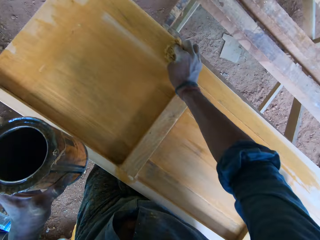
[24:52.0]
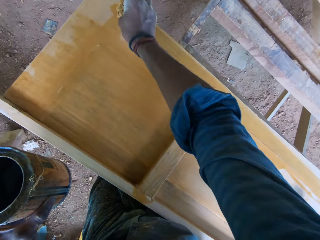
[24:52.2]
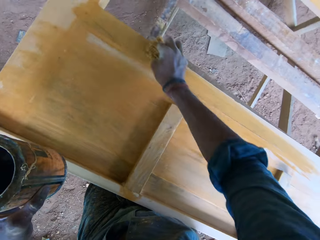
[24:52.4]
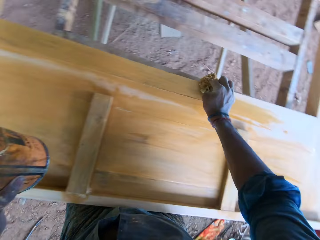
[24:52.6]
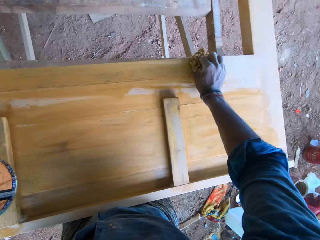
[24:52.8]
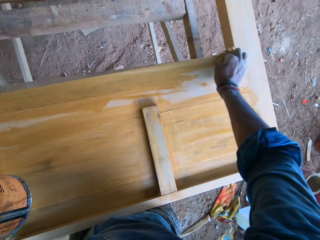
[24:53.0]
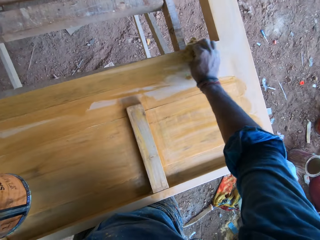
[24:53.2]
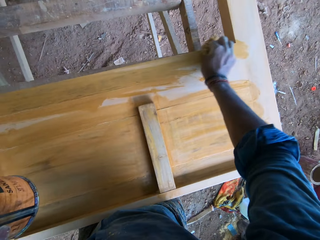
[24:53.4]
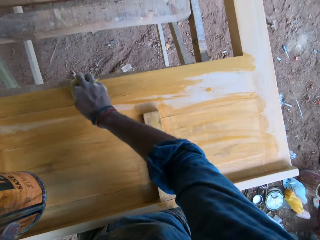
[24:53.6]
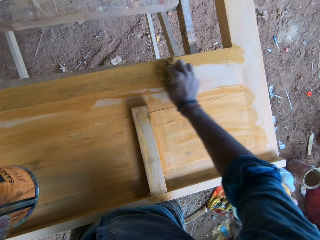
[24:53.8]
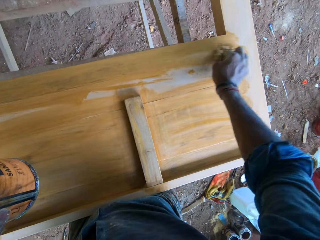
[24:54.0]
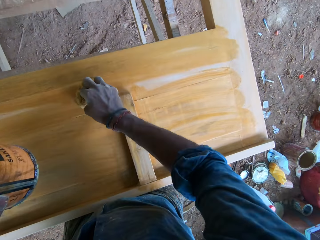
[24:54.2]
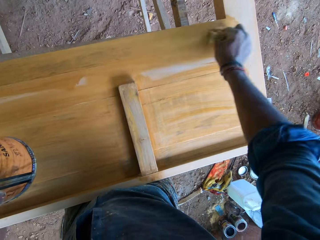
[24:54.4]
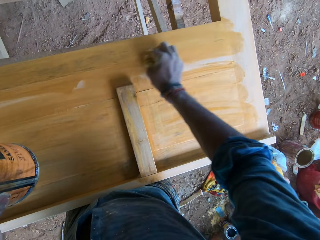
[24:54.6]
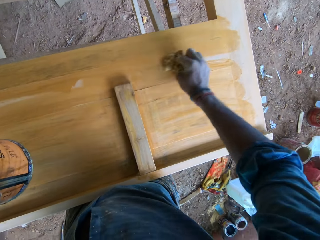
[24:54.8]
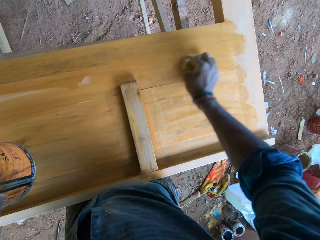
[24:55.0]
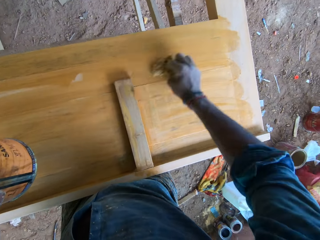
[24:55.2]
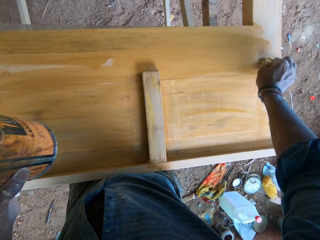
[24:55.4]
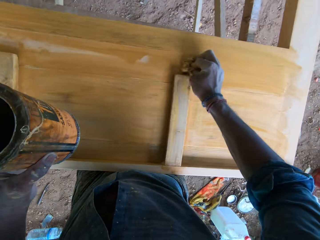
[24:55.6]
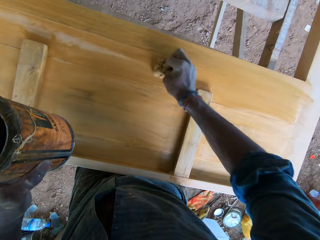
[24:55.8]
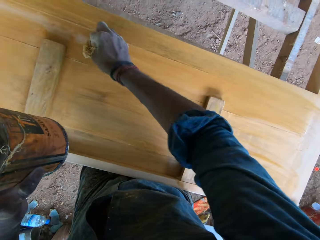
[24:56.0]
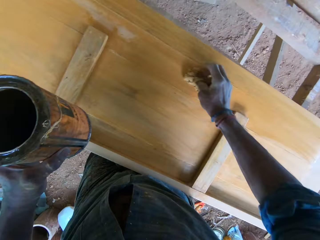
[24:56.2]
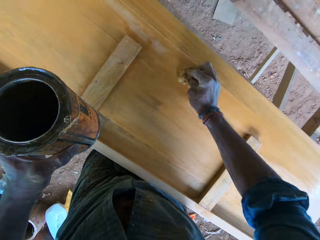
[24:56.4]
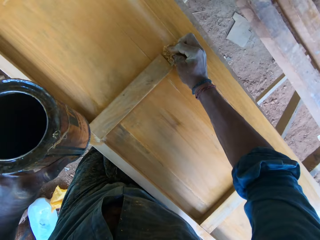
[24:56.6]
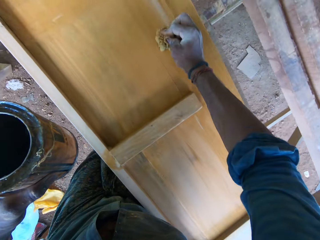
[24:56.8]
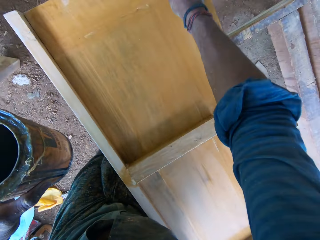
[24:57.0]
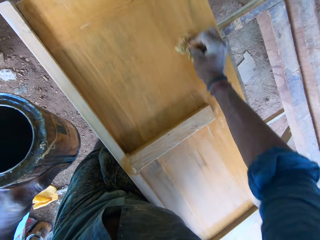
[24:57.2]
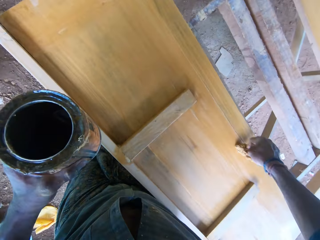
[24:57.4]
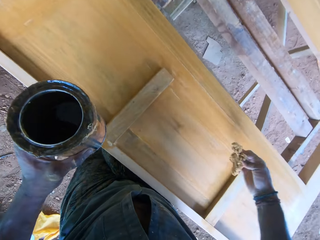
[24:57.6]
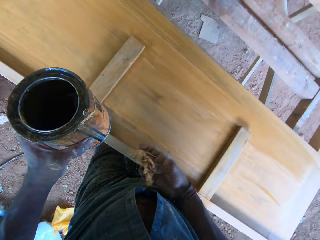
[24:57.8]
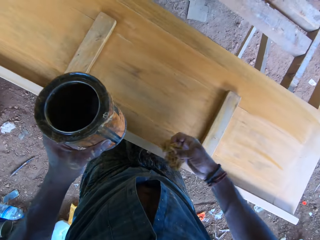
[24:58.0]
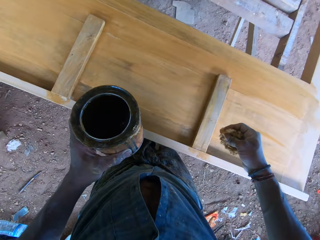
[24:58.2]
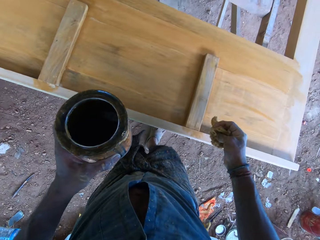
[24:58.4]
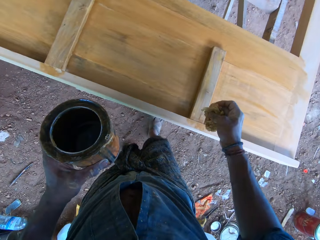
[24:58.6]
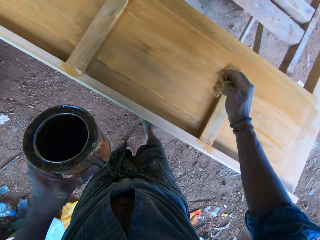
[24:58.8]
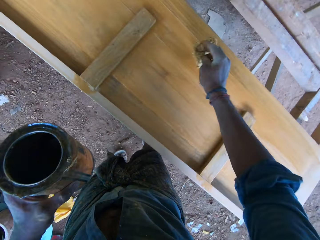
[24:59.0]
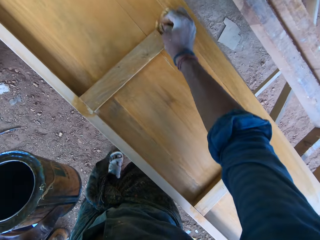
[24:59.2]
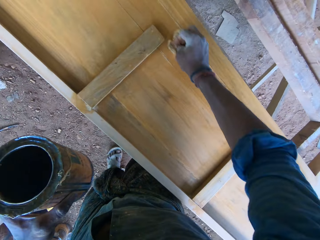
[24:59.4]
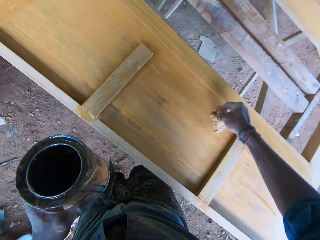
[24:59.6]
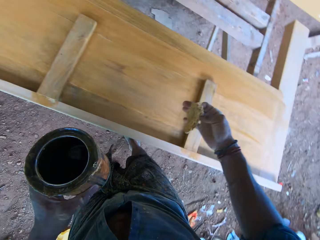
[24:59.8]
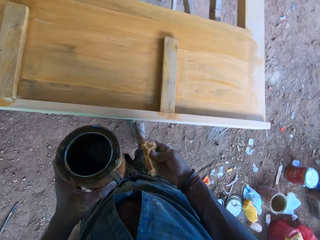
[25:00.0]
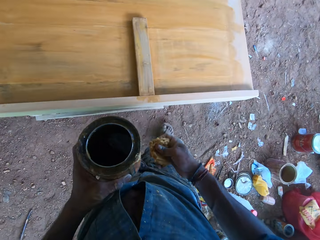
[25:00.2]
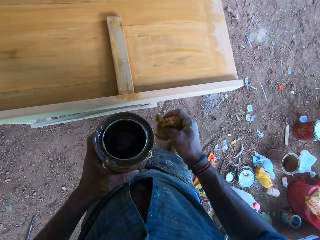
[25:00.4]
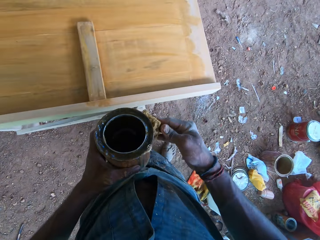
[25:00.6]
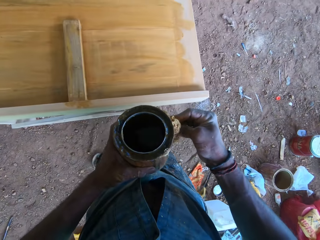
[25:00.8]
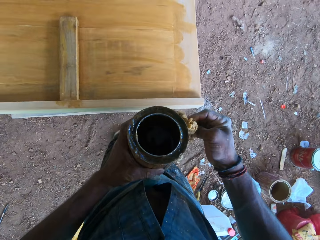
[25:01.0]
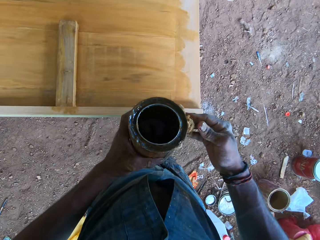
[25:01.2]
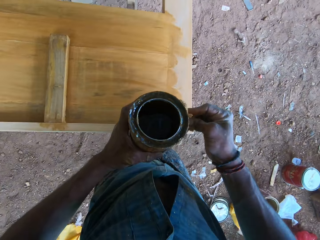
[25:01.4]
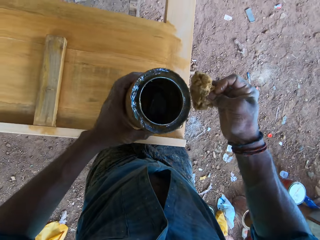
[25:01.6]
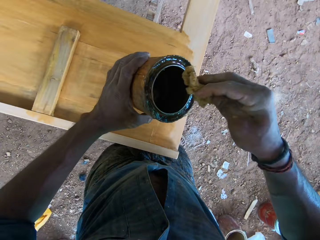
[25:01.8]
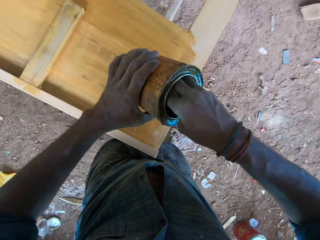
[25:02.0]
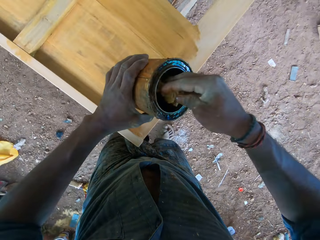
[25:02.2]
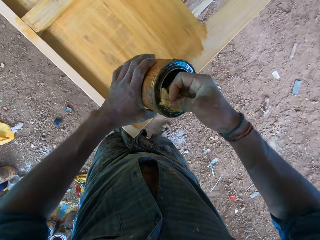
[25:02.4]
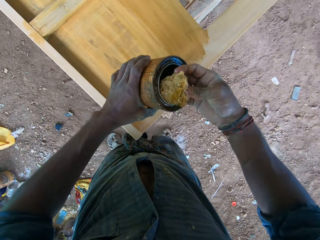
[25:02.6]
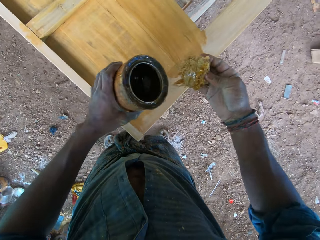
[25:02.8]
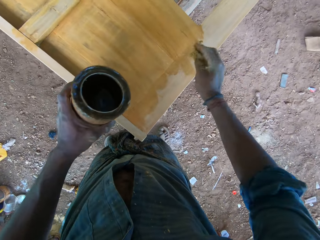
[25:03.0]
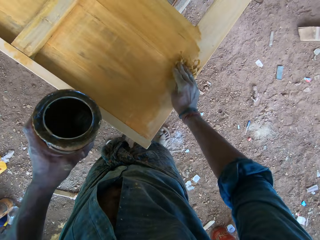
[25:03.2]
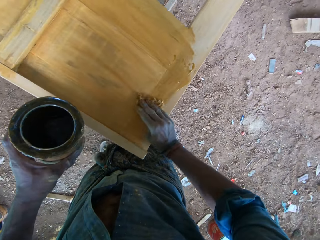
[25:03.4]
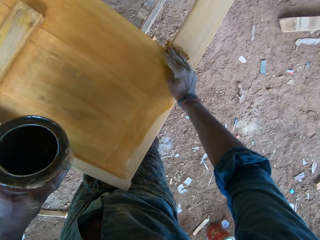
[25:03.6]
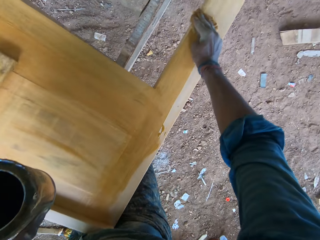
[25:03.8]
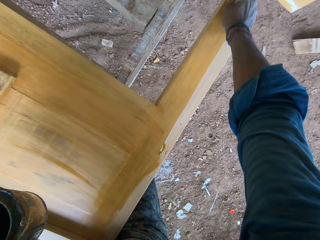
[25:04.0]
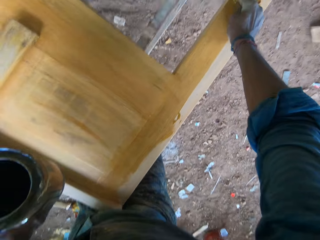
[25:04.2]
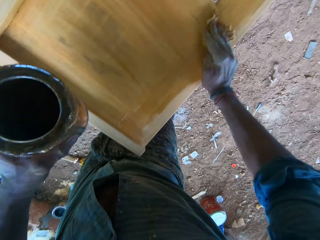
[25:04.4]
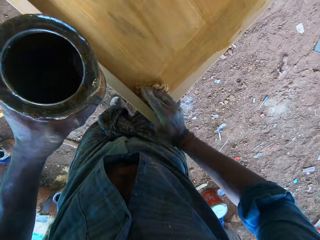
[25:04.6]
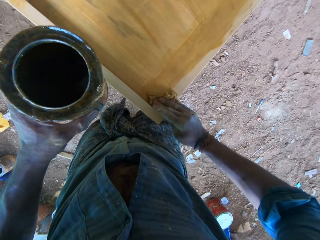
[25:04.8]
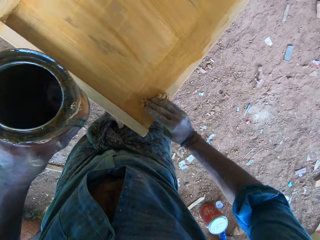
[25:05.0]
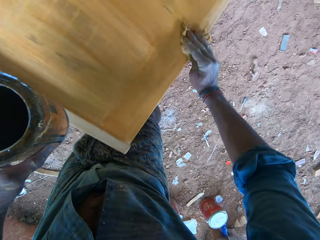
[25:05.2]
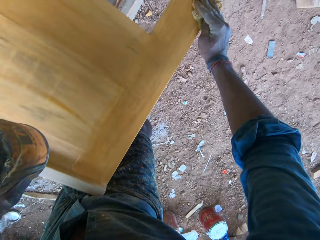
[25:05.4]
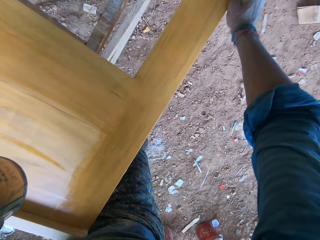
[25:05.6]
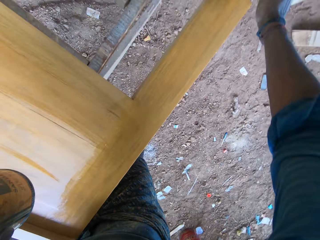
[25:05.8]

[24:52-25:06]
The camera wearer touches the side of the gloss tin in his left hand with the sponge in his right hand. He folds the piece of cloth. He dips the sponge in the gloss tin in his left hand with the sponge in his right hand. He rubs the wood piece with the sponge in his right hand. He paints the wooden board with the piece of cloth.

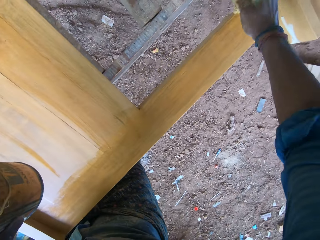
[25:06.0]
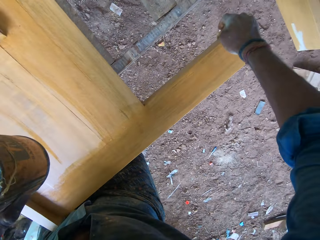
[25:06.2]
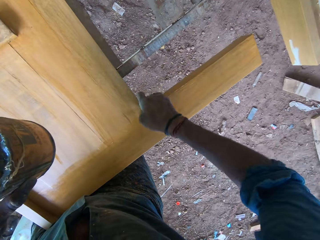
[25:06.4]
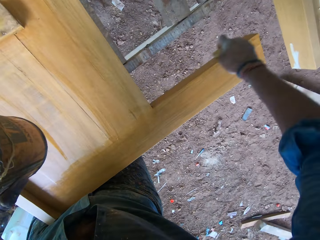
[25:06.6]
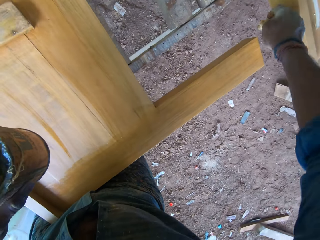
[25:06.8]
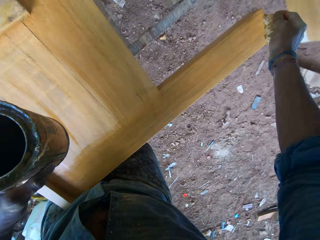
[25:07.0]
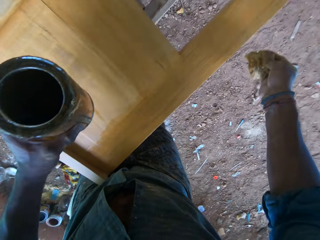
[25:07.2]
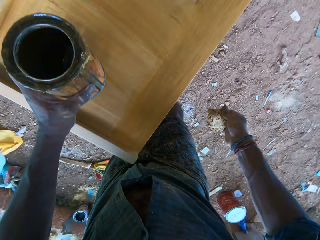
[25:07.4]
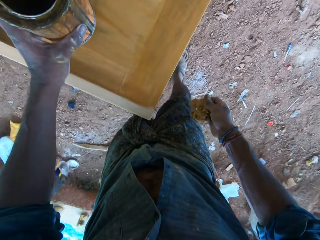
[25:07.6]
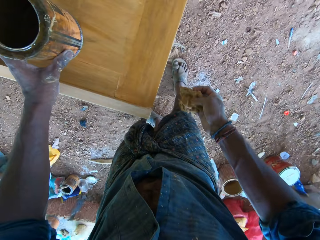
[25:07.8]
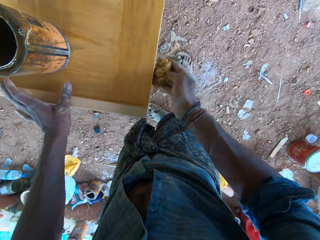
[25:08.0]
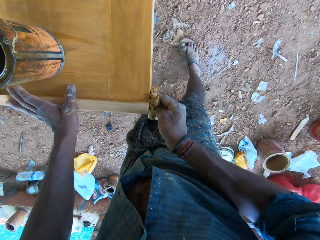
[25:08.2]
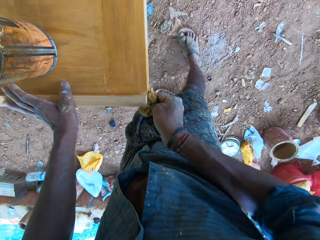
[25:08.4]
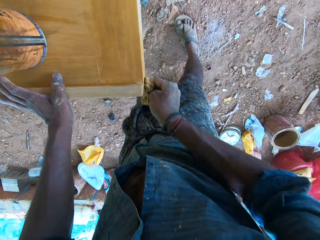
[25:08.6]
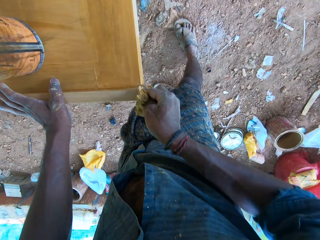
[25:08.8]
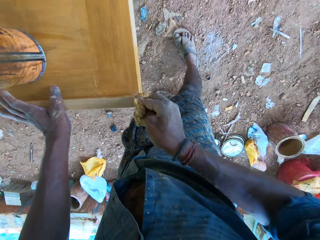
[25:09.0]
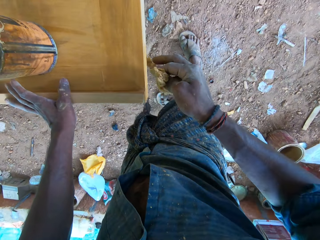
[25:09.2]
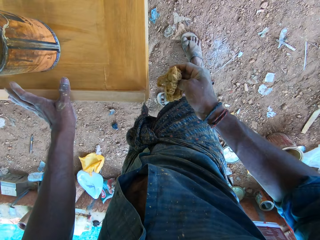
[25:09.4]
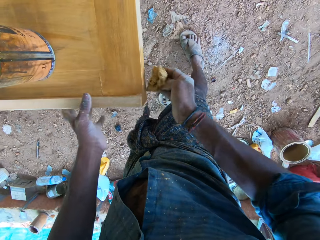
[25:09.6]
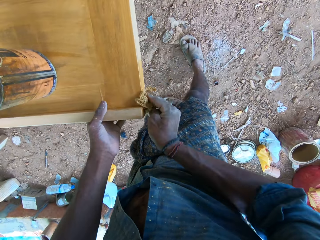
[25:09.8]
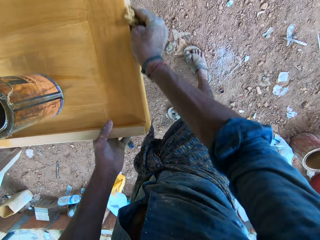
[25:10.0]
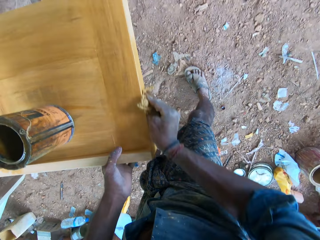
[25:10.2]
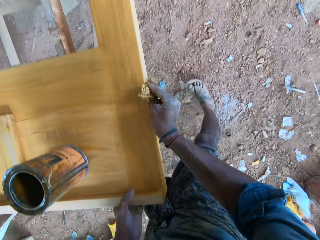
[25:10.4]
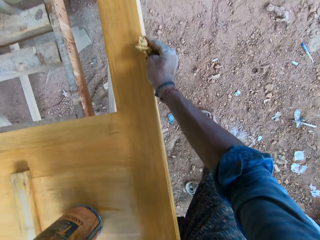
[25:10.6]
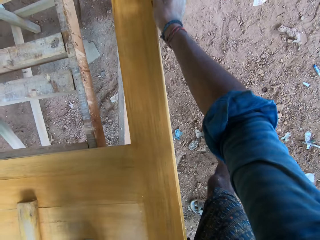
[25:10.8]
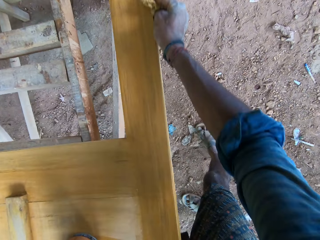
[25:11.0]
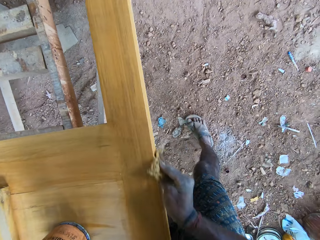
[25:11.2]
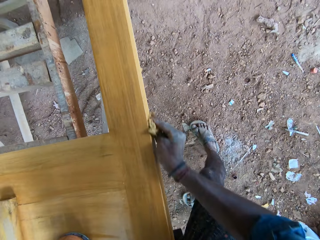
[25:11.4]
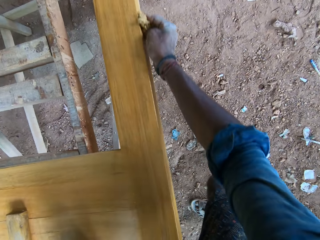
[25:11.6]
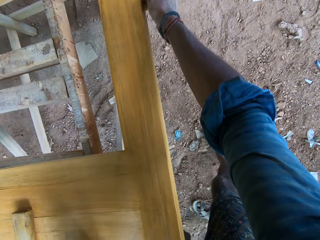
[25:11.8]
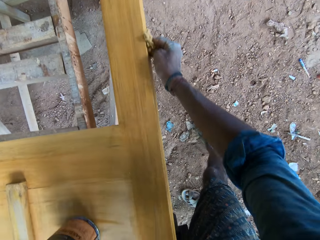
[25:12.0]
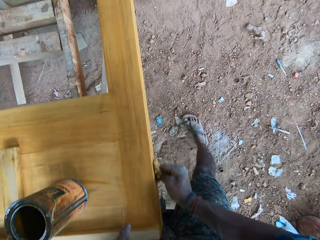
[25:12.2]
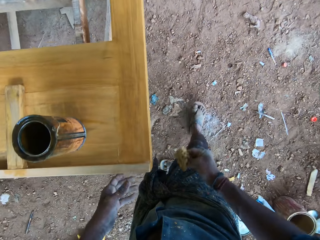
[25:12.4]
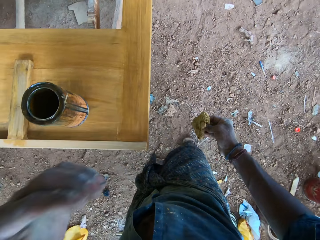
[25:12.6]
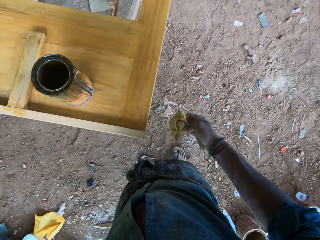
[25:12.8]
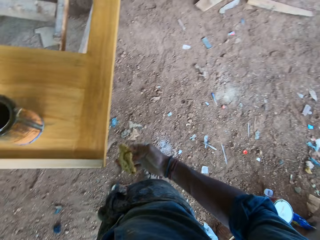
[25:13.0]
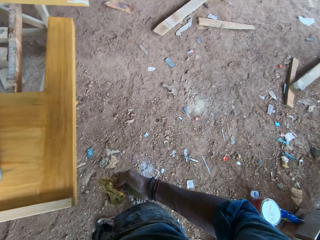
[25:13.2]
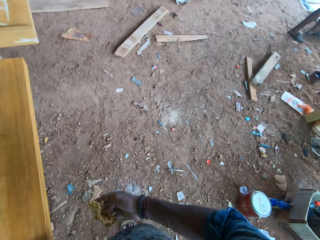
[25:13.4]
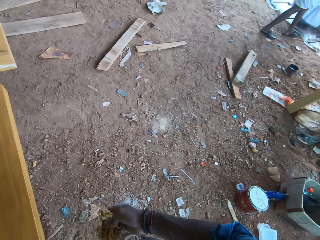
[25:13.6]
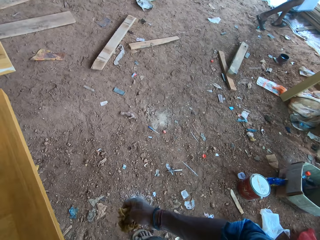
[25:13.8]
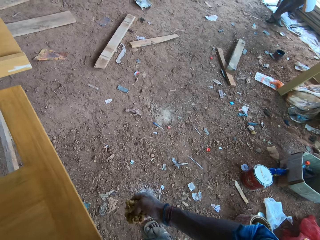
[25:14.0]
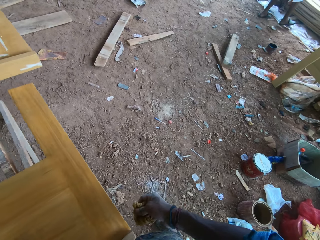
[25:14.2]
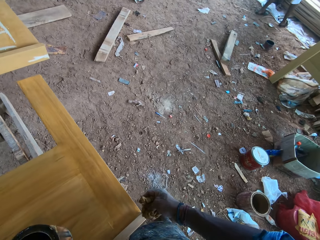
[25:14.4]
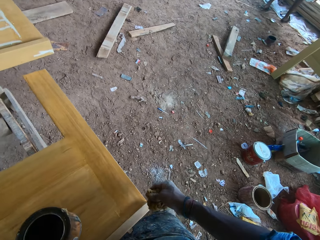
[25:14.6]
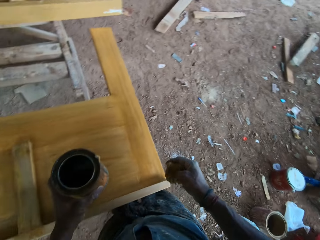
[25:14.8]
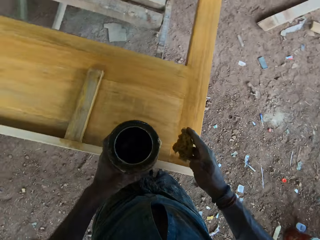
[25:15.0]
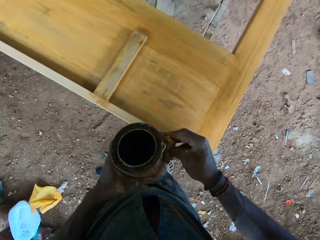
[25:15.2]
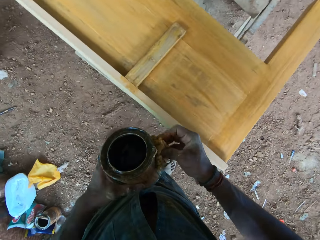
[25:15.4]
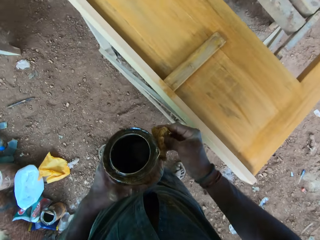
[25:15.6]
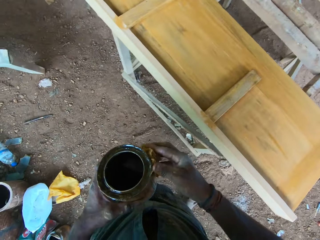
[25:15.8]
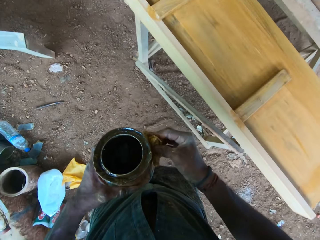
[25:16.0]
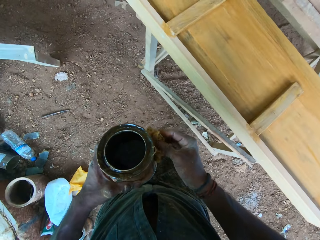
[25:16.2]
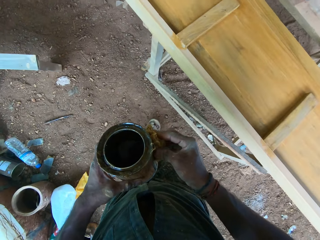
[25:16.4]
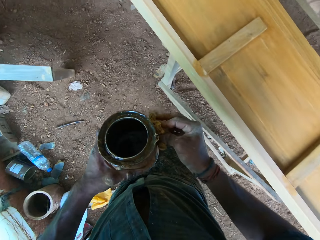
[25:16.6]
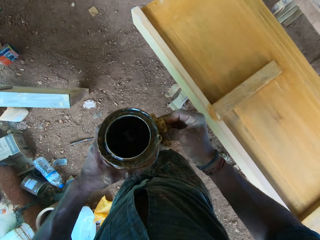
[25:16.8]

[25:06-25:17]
The camera wearer drops the gloss tin on the wood piece with his left hand. He rubs the wood piece with the sponge in his right hand. He paints the wooden board with the piece of cloth. He picks up the gloss tin on the wood piece with his left hand. He touches the side of the gloss tin in his left hand with the sponge in his right hand. He folds the piece of cloth.
